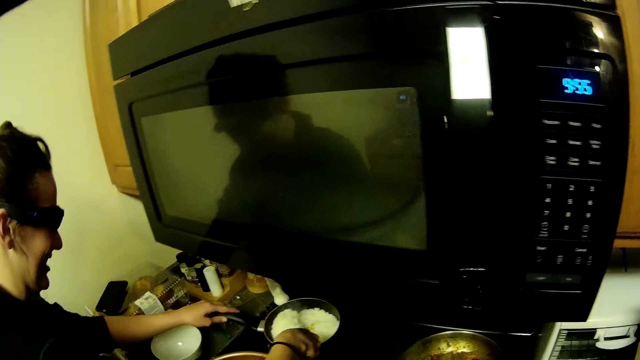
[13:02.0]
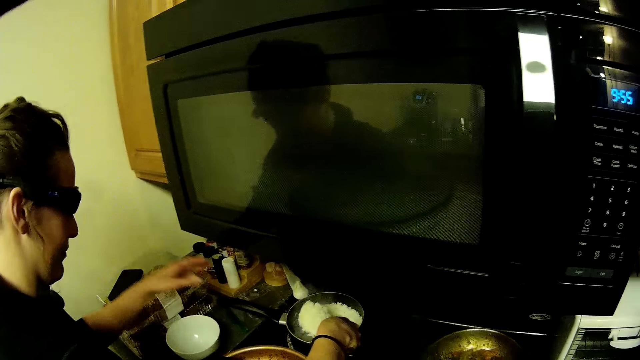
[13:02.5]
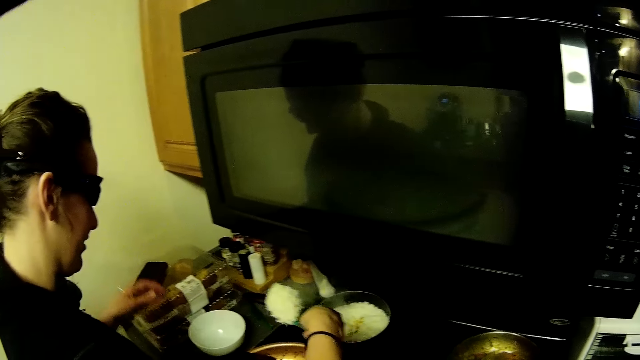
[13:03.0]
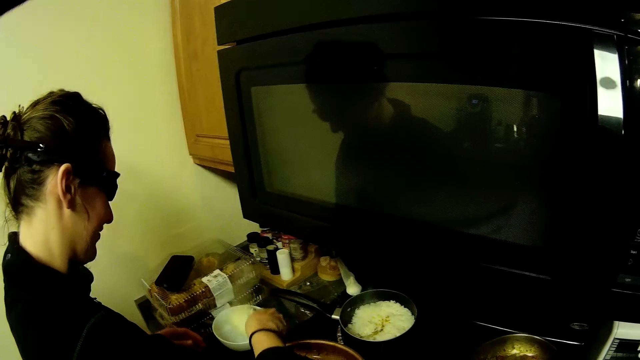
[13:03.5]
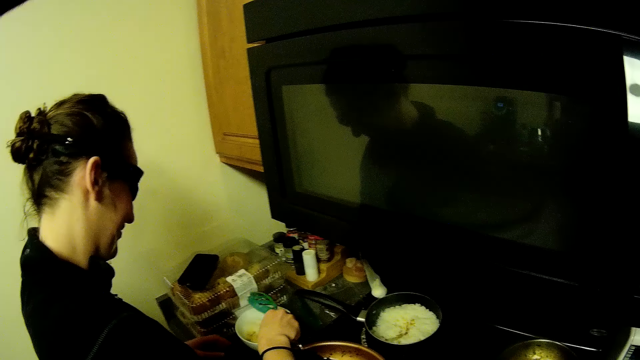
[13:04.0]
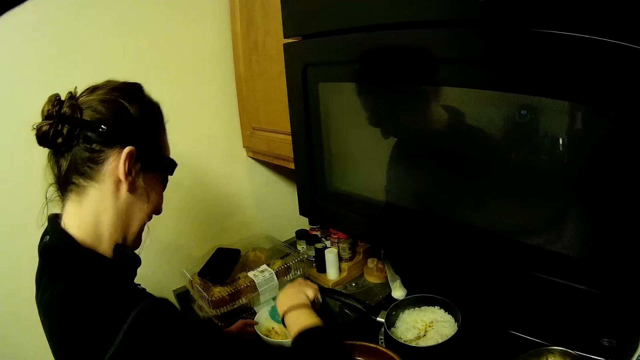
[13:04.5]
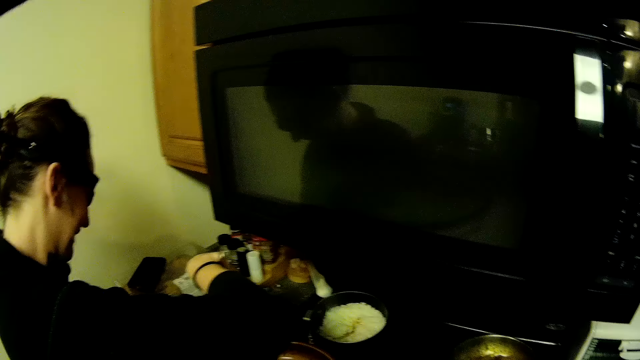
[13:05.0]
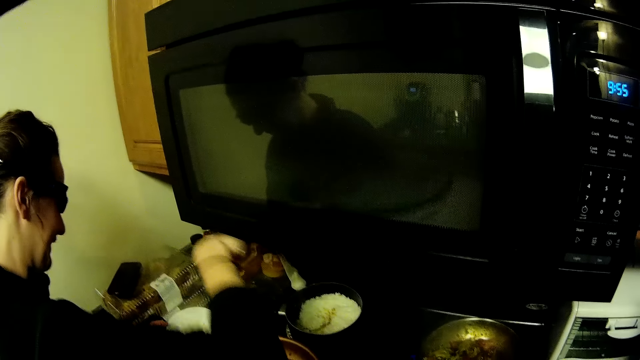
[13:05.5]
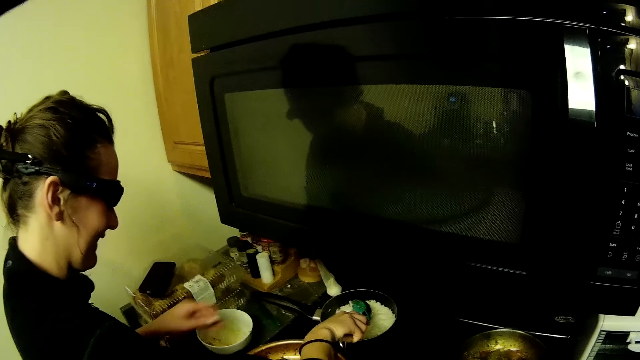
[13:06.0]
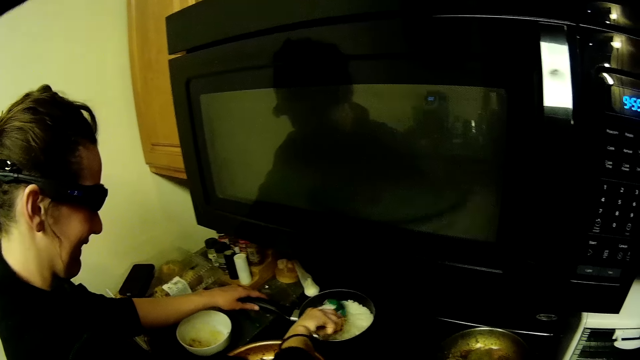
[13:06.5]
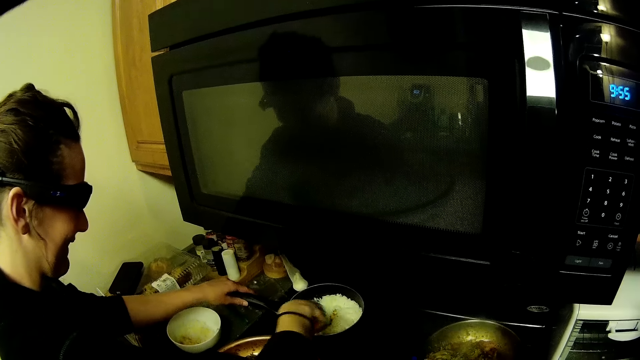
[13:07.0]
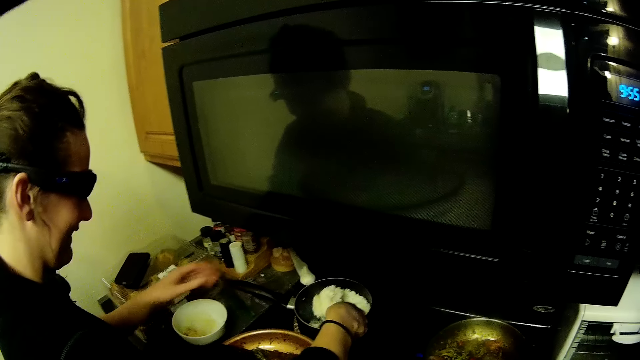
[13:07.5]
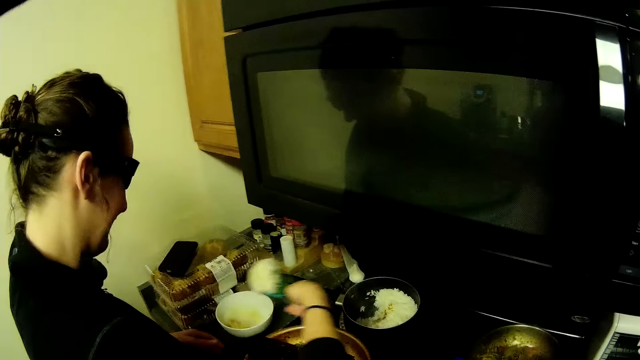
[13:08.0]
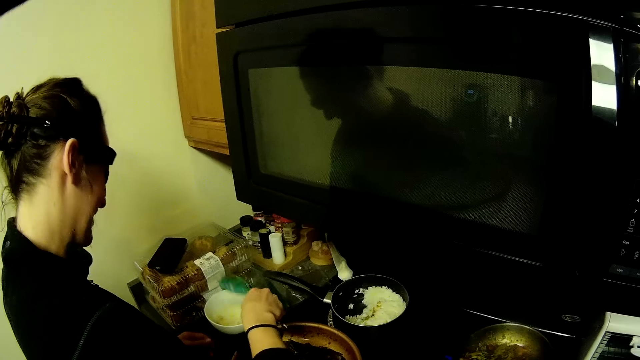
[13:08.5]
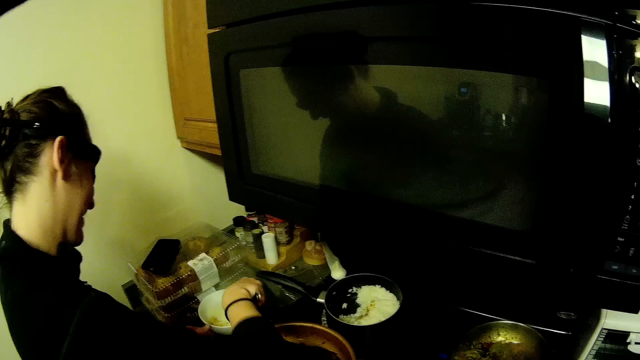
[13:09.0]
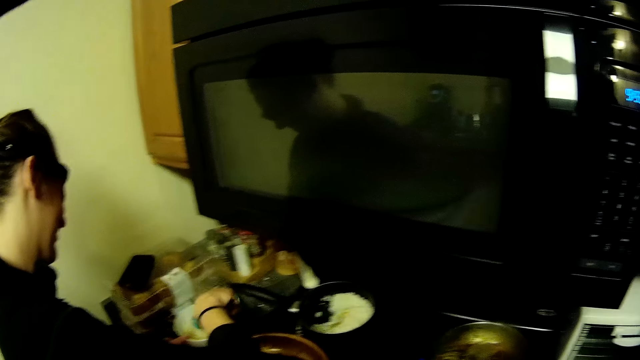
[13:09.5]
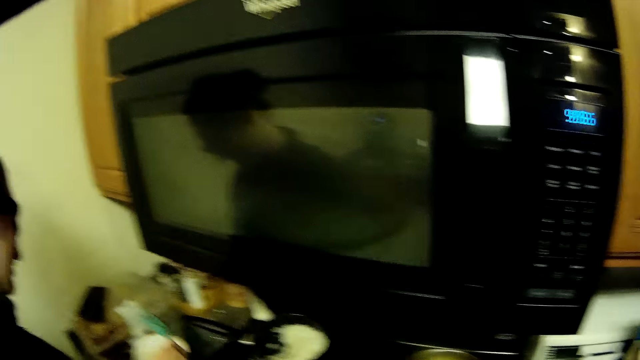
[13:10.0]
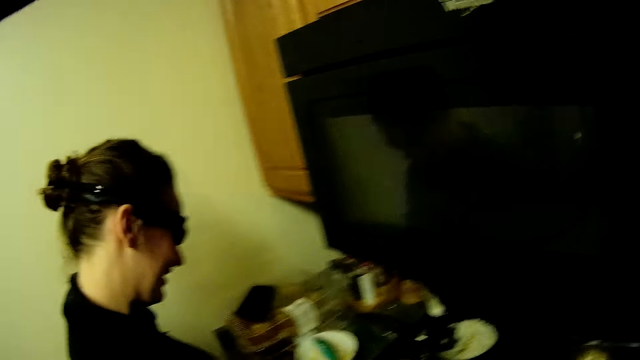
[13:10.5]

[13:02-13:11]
A lady removes a hand from a cooking pan. The lady puts the rice in the bowl, touches the bowl, scoops rice with the spoon, and touches the pan handle. The lady holds the cooking pan and removes a hand from the cooking pan. The camera wearer stares at the lady. The lady puts the rice in the bowl, touches the bowl, and presses the rice with the spoon.

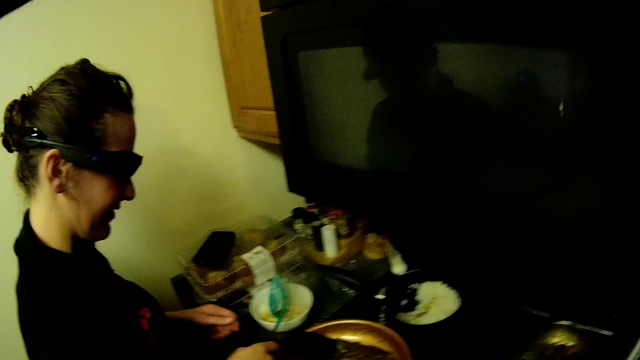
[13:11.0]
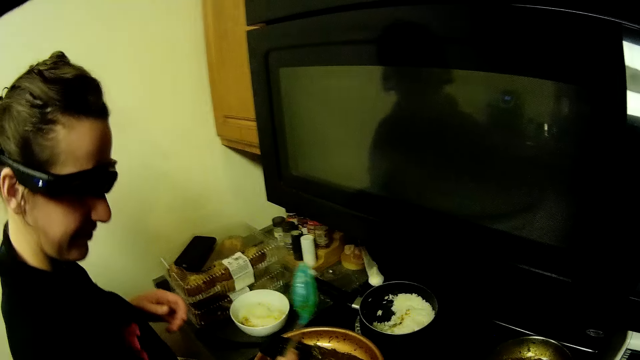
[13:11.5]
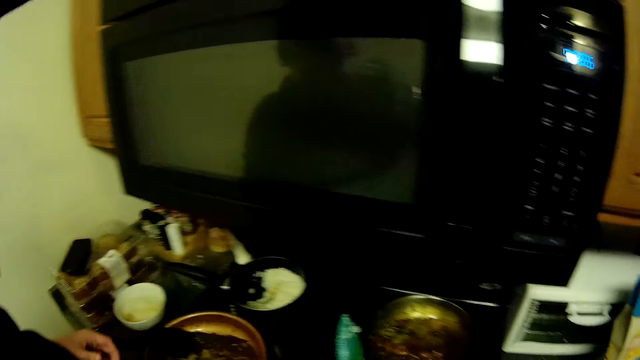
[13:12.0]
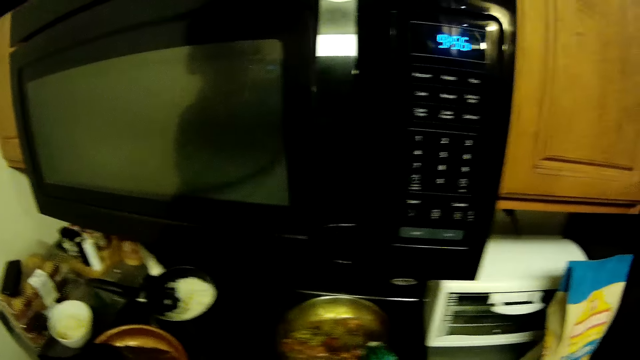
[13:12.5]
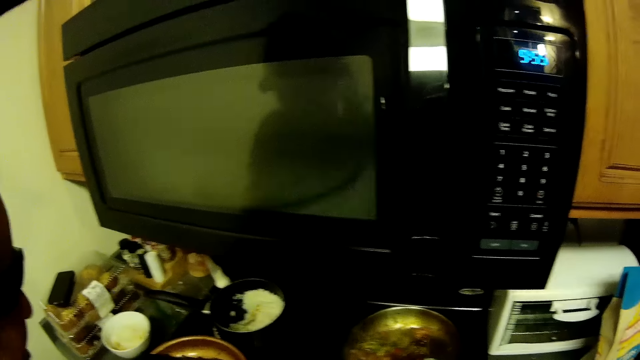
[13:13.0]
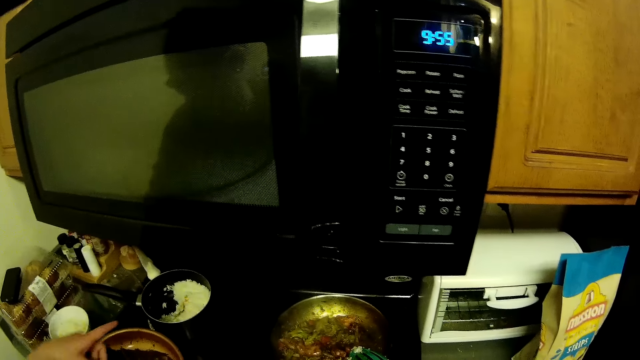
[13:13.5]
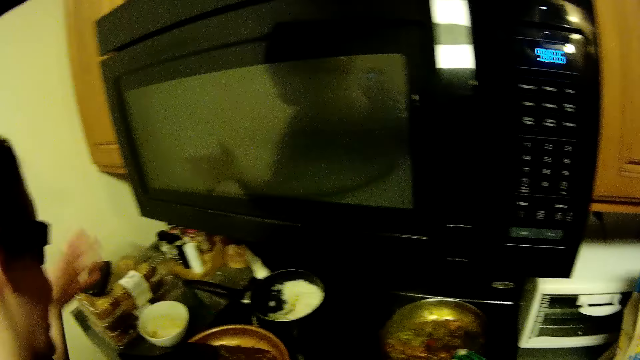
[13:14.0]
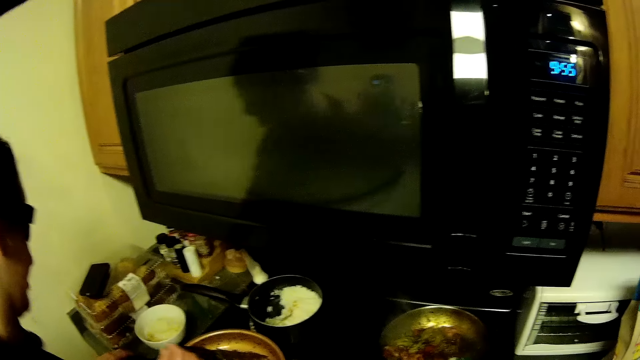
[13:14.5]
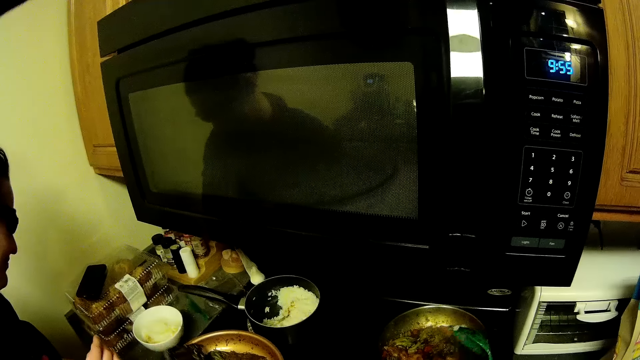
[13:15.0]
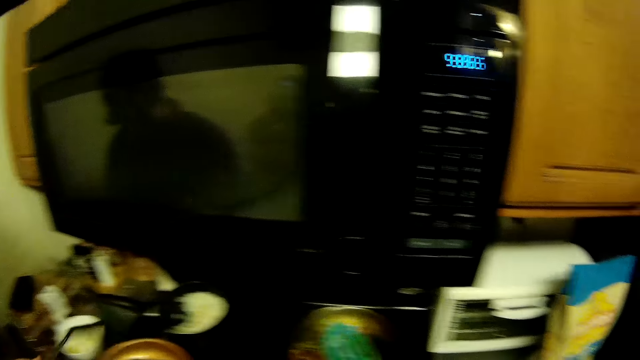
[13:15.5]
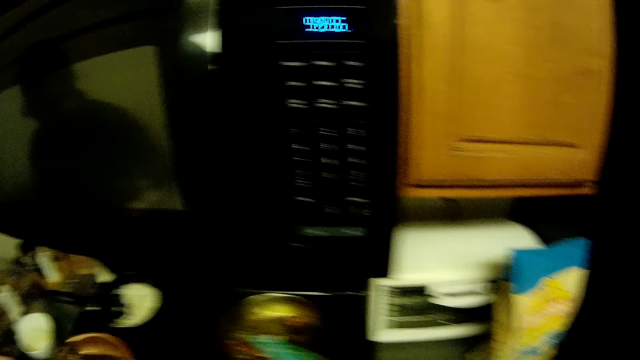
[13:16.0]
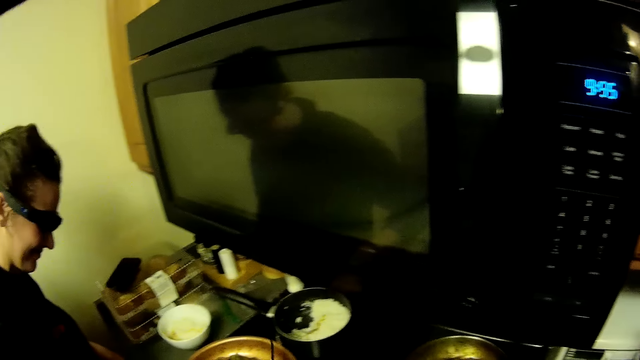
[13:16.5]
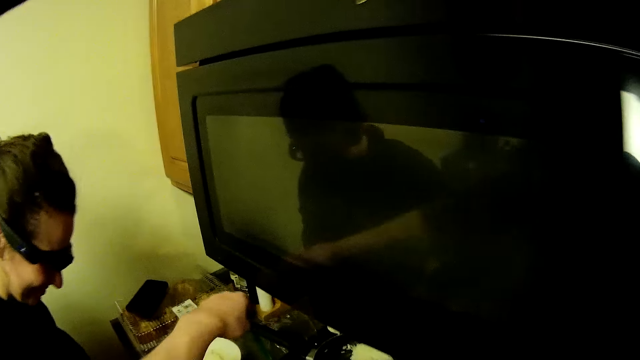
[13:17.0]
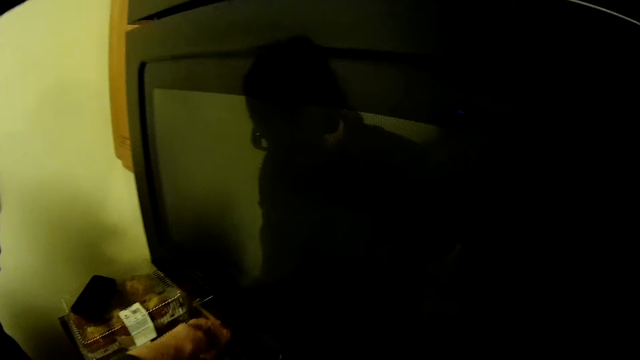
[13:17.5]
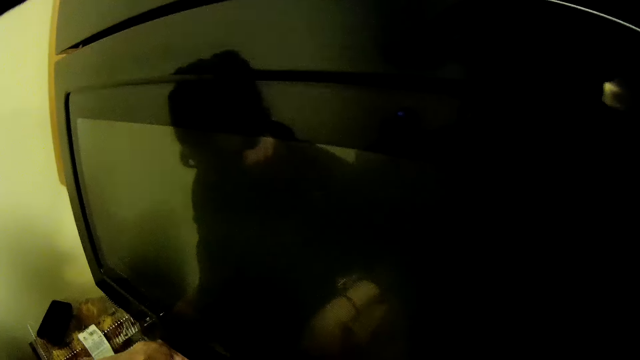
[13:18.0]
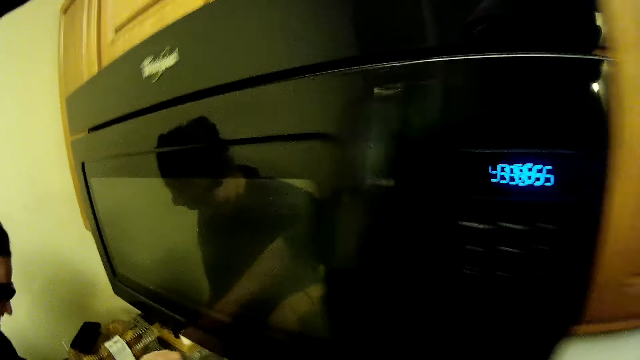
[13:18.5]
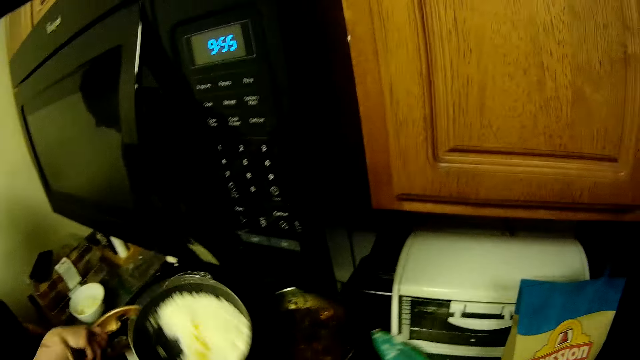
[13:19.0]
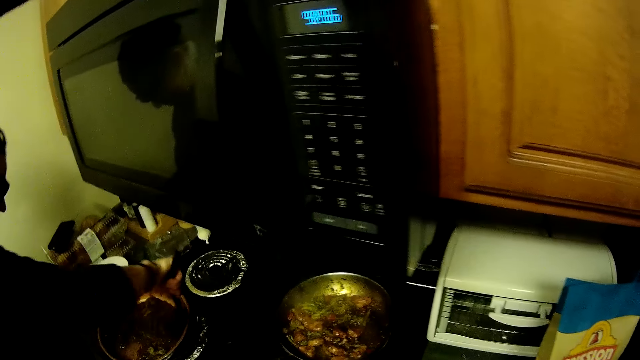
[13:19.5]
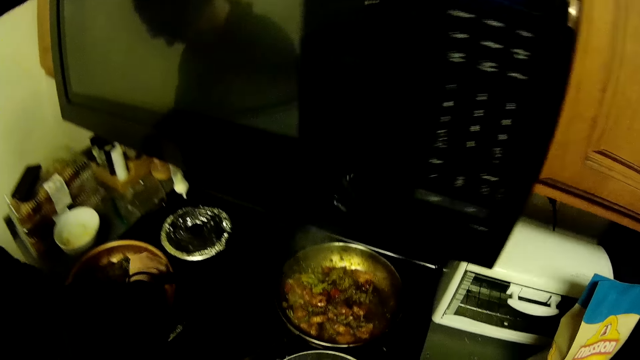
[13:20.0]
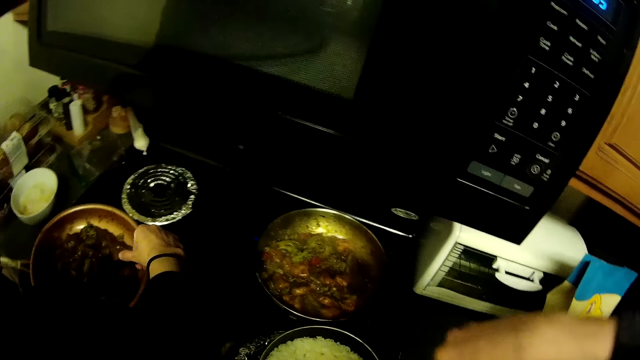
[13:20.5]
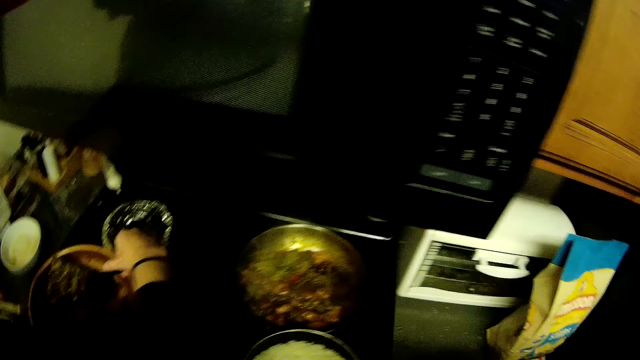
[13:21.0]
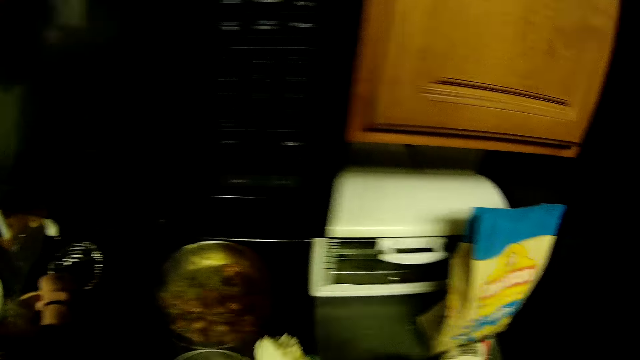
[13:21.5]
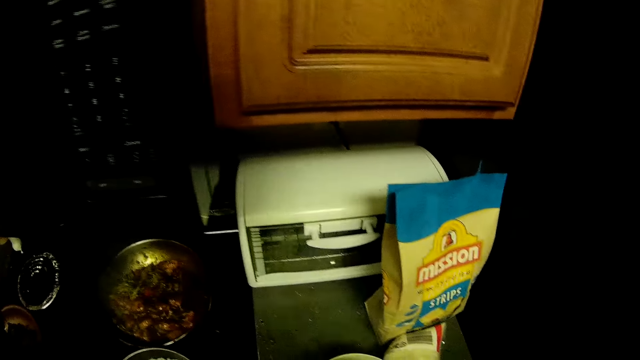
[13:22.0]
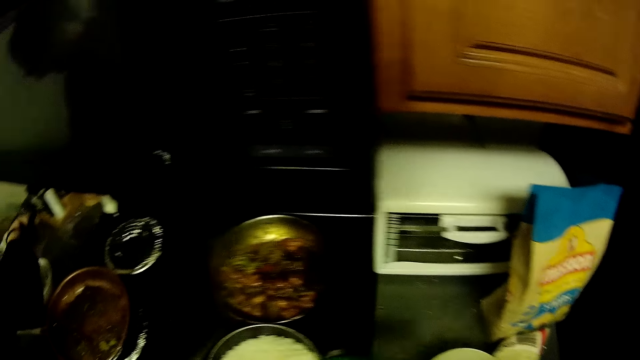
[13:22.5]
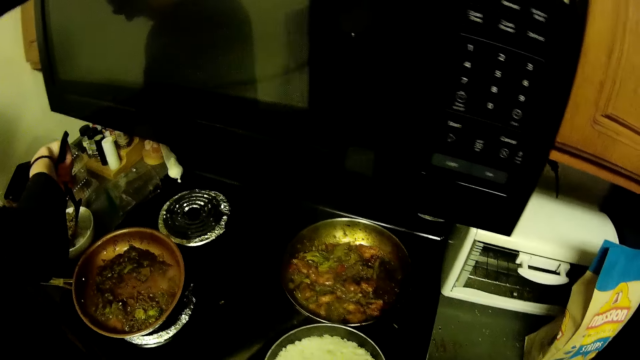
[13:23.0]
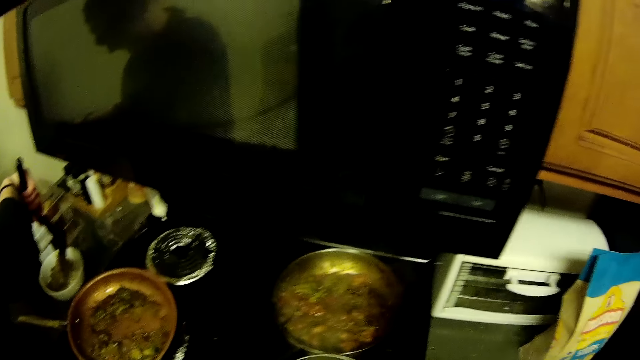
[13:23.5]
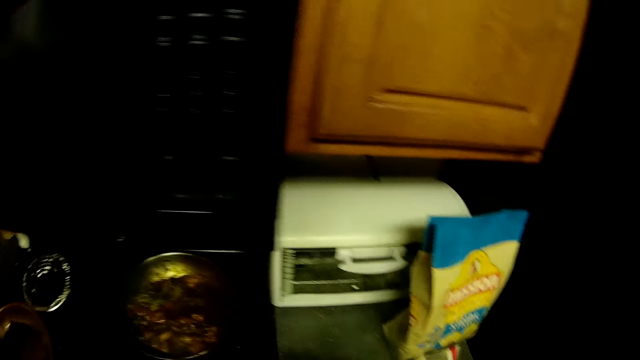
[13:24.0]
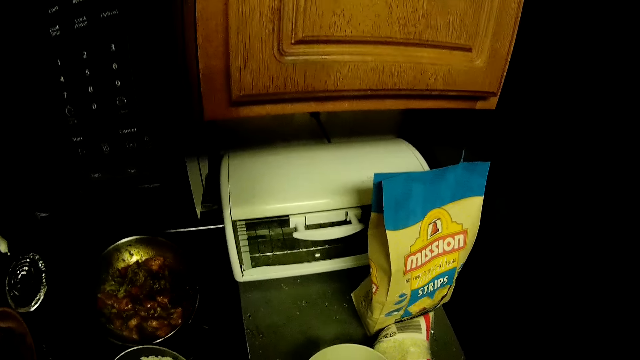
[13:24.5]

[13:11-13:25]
The camera wearer steps forward. A lady moves the hand and does something. The camera wearer moves the spoon. The lady moves the spoon and stirs the greens with the spoon. The camera wearer stares at the lady. They pick up the pan and scoop the rice with the spoon. The lady serves food. The camera wearer puts the rice in the bowl and looks round a house. The lady puts the greens in the bowl.
